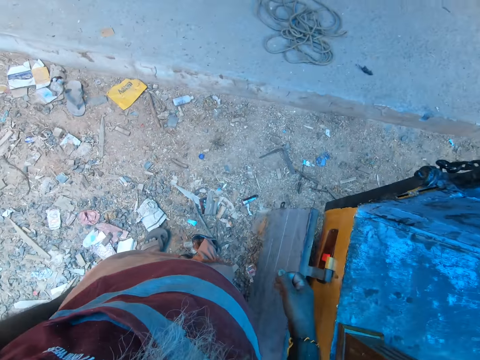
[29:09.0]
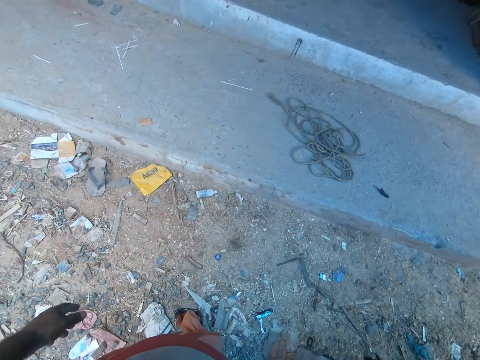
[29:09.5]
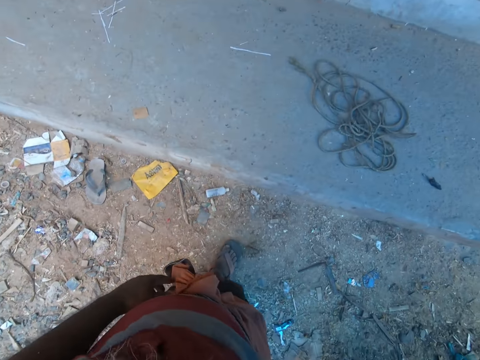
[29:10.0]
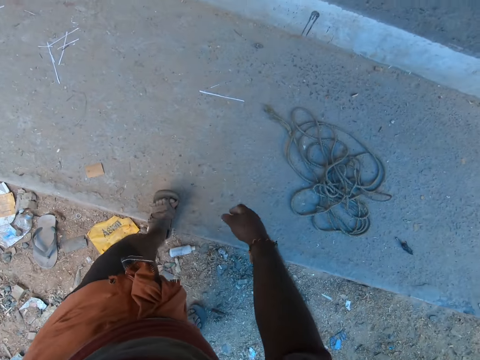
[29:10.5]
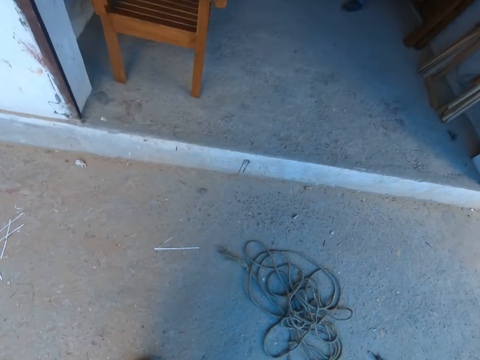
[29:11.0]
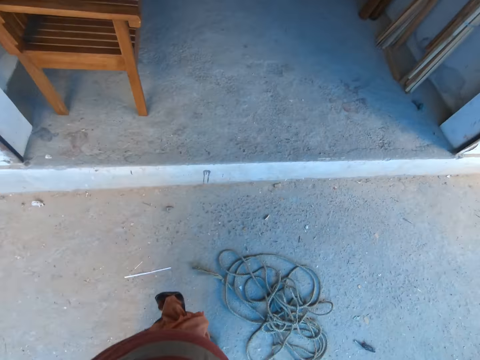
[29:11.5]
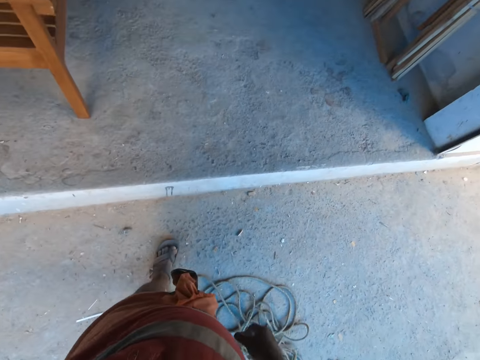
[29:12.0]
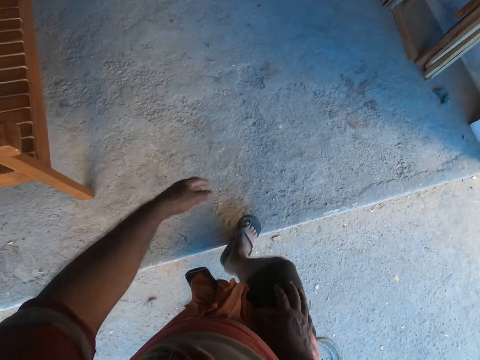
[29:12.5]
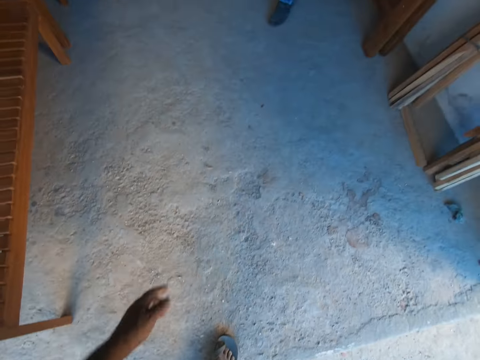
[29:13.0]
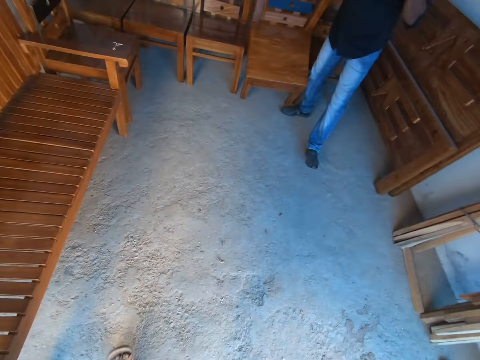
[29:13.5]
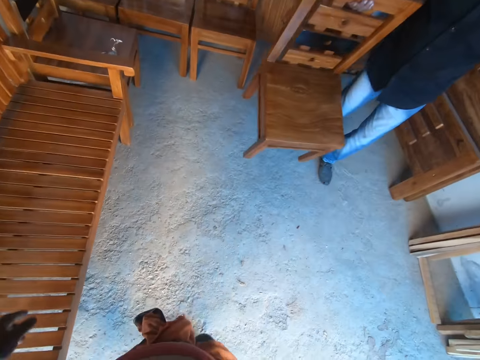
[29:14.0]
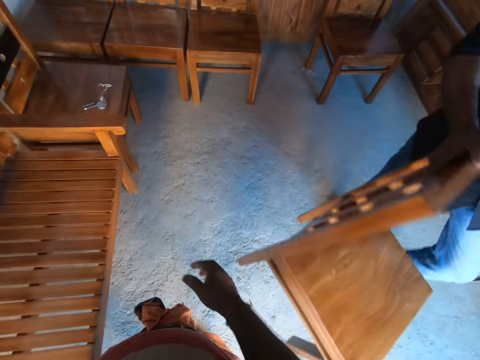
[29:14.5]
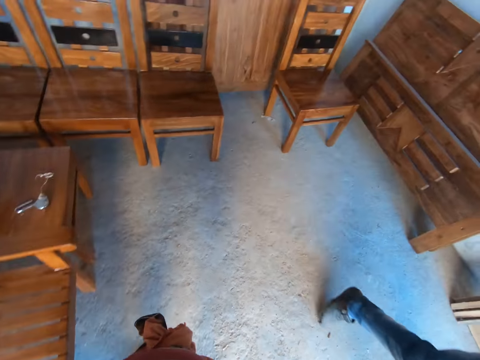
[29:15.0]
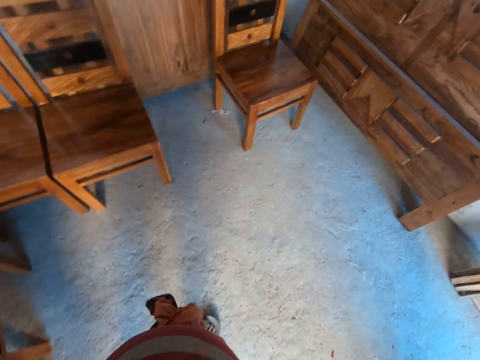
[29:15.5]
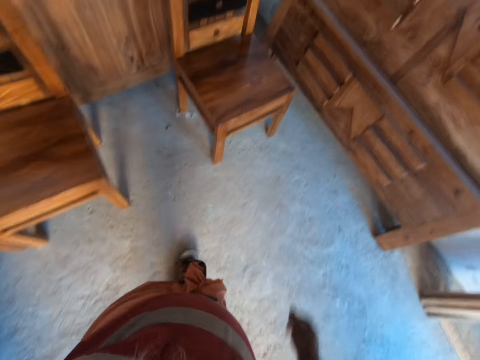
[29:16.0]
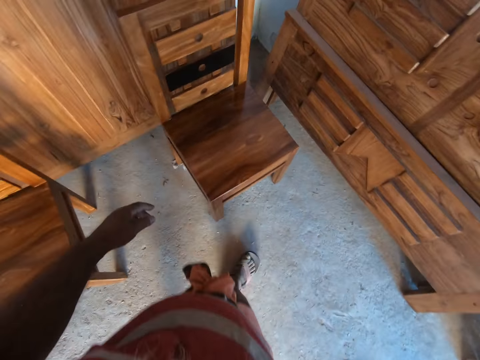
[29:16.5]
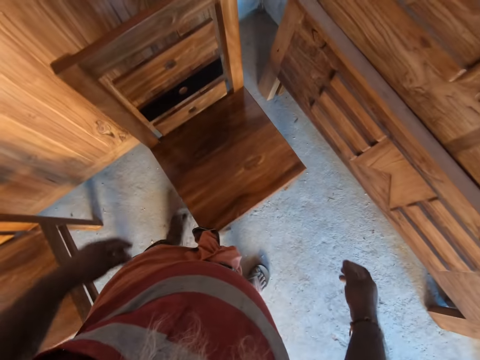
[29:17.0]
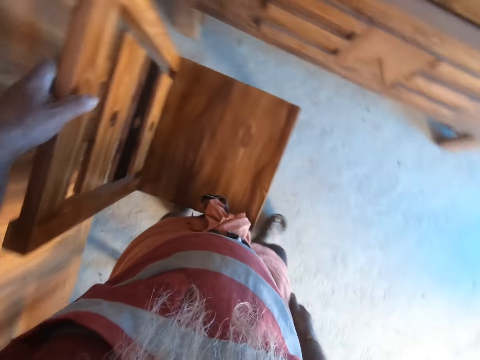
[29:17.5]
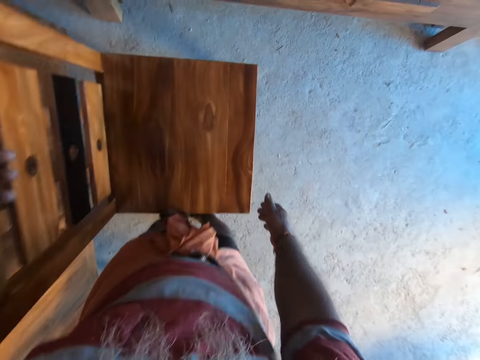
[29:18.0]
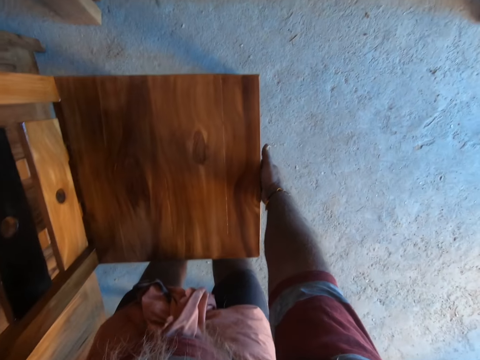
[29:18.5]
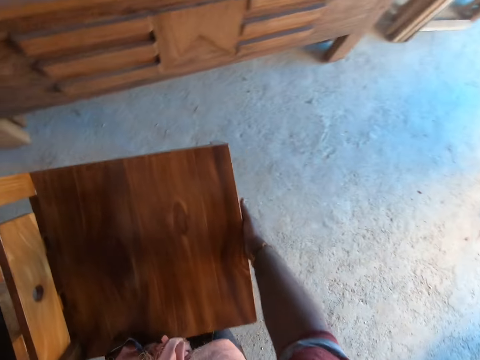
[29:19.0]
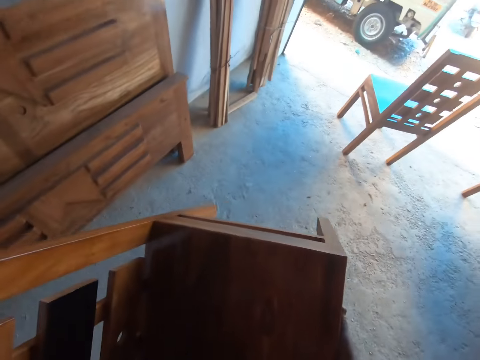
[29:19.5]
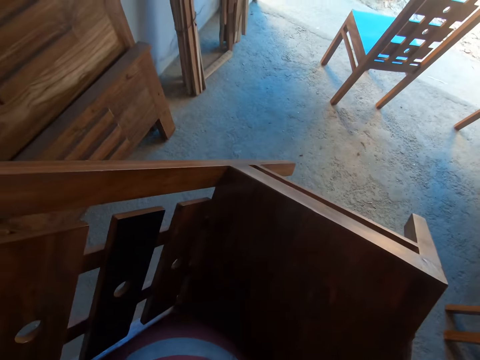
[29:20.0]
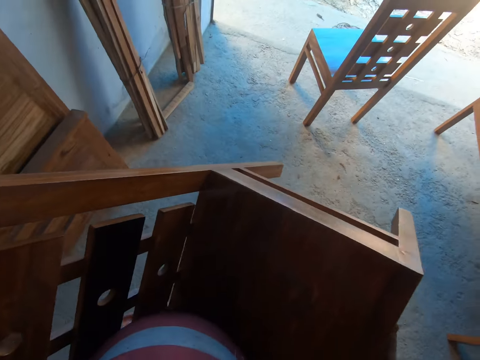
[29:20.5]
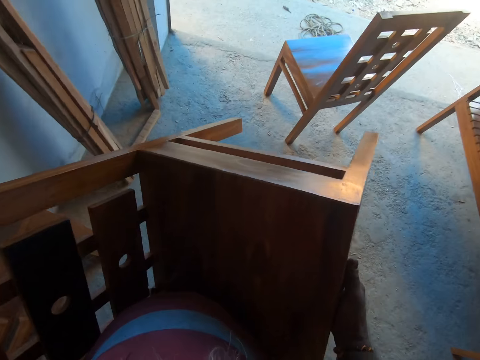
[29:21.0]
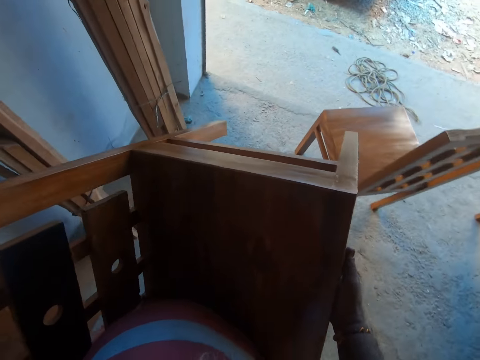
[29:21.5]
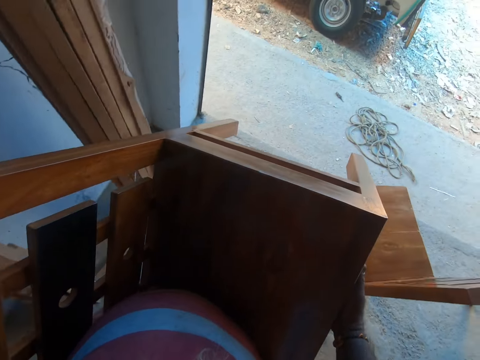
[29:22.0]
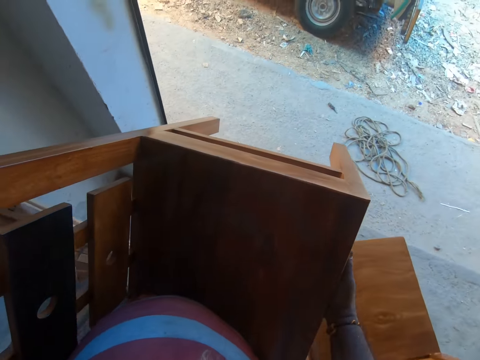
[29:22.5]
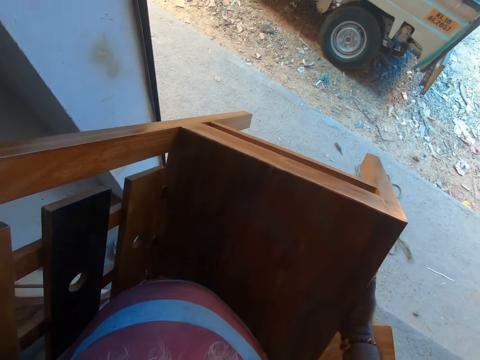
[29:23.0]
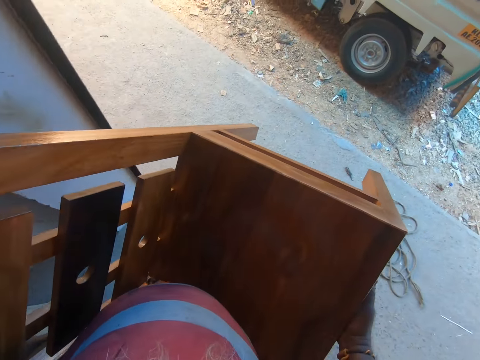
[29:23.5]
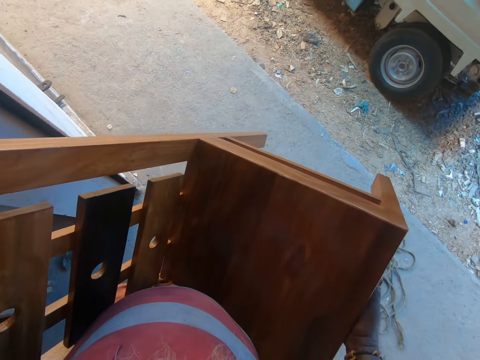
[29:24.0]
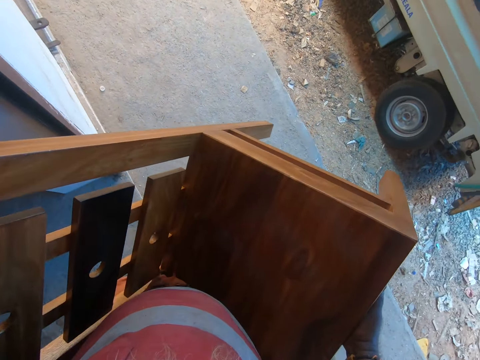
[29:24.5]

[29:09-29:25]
The camera wearer walks. A man carries a chair with his right hand. The camera wearer holds a chair with his left hand. He carries the chair with both hands. He walks.

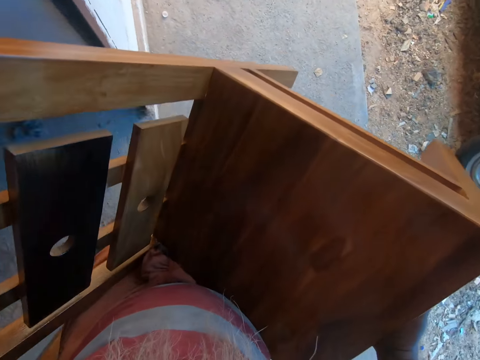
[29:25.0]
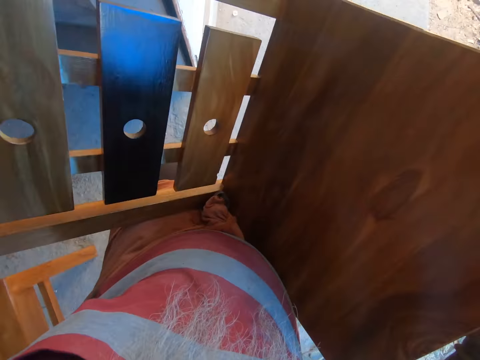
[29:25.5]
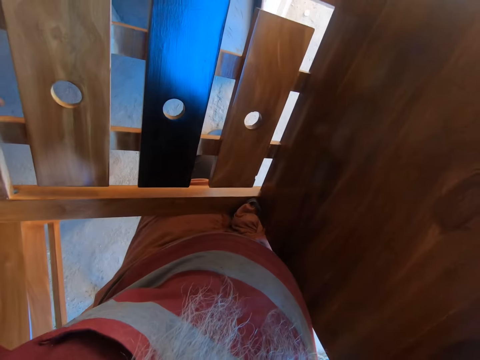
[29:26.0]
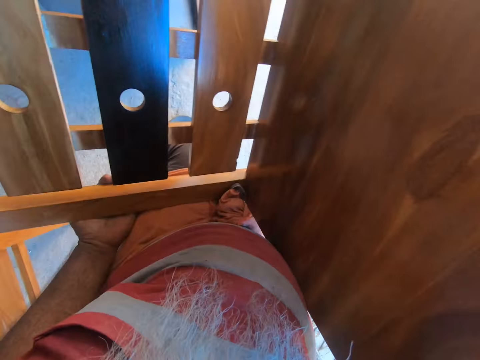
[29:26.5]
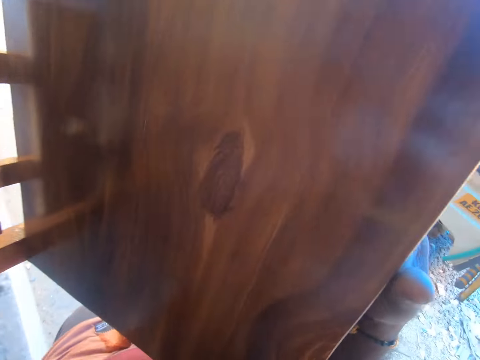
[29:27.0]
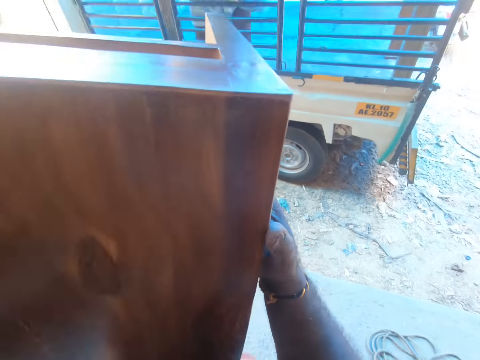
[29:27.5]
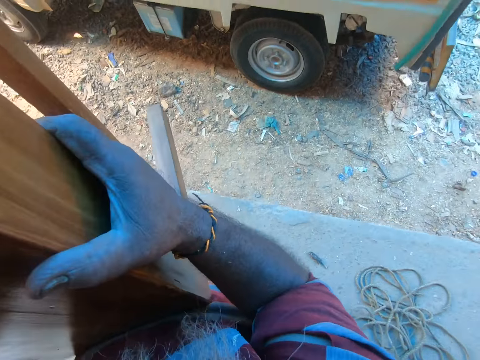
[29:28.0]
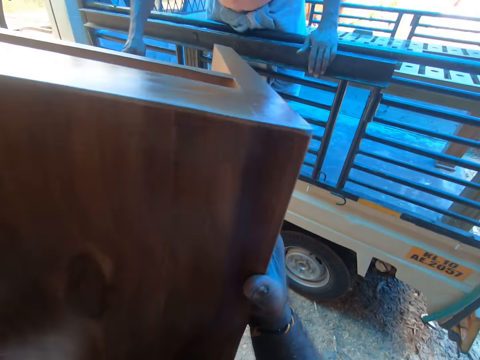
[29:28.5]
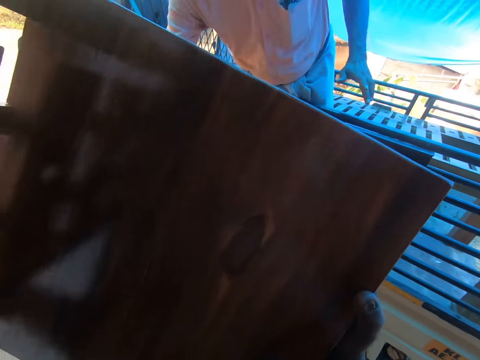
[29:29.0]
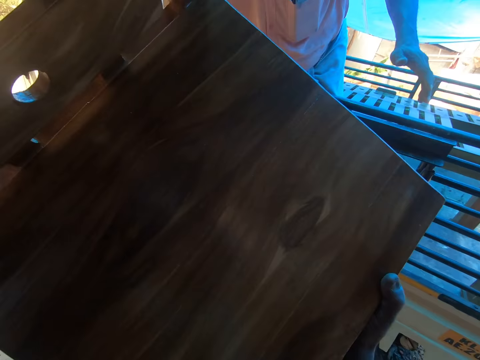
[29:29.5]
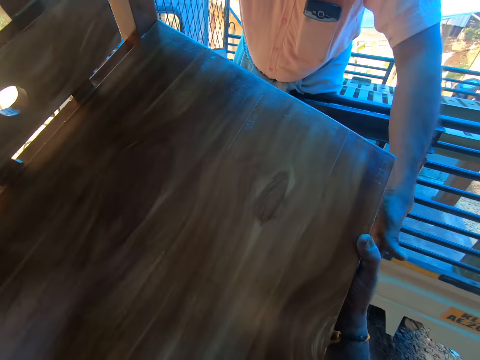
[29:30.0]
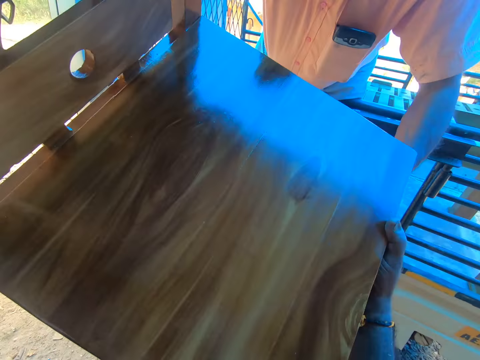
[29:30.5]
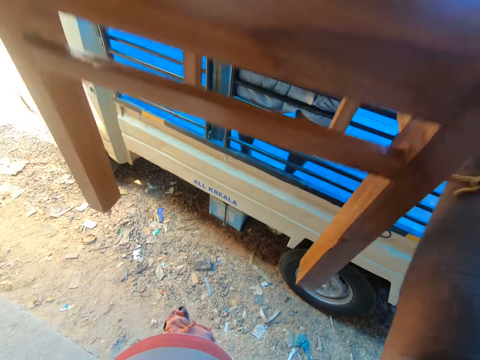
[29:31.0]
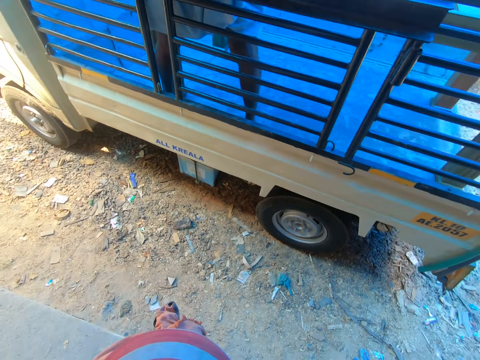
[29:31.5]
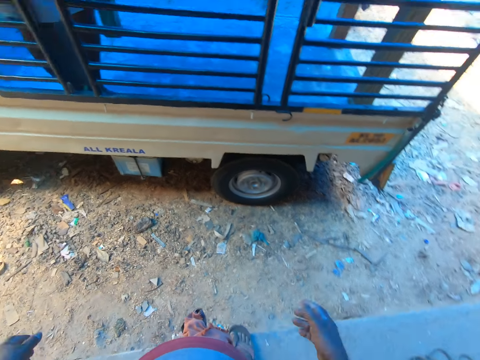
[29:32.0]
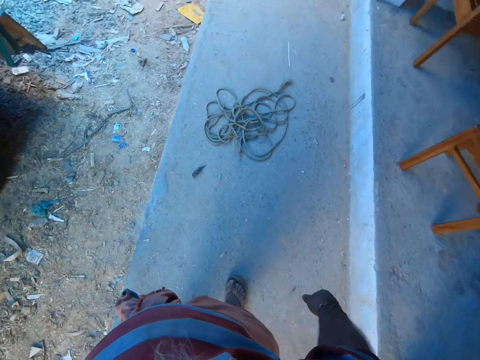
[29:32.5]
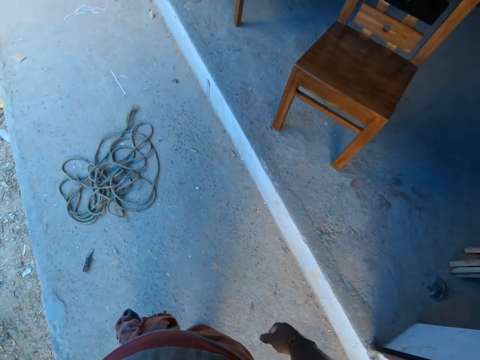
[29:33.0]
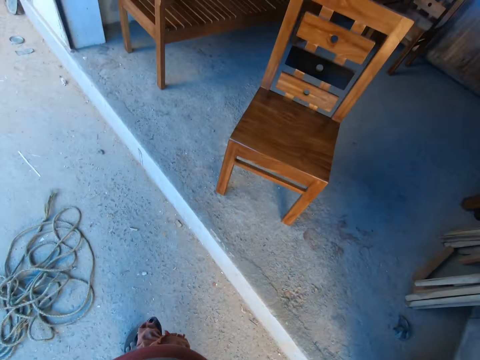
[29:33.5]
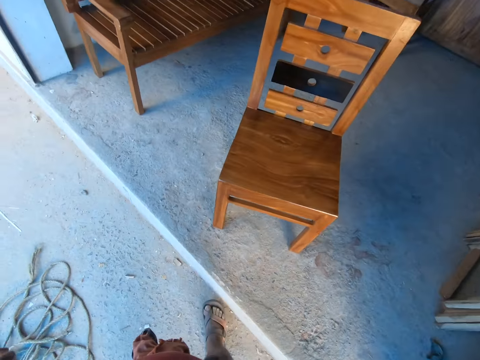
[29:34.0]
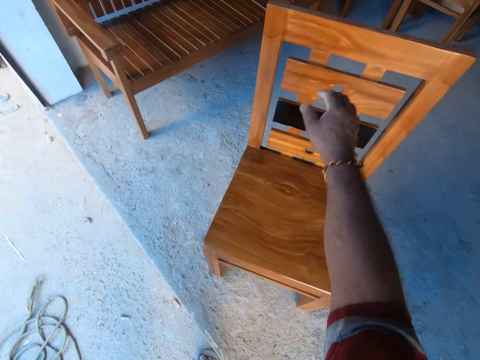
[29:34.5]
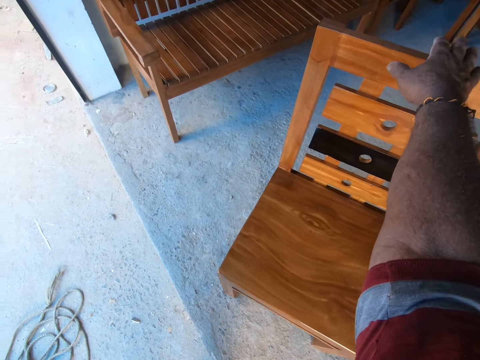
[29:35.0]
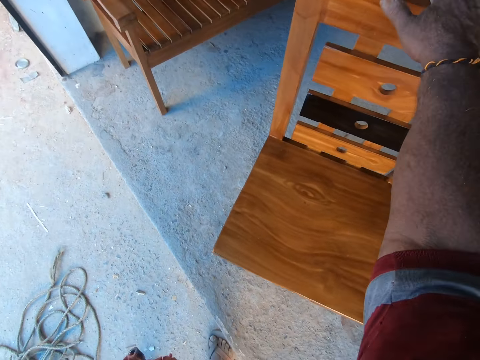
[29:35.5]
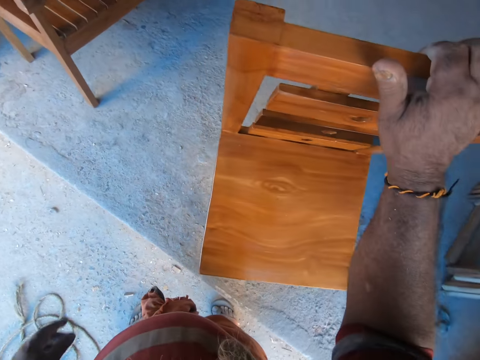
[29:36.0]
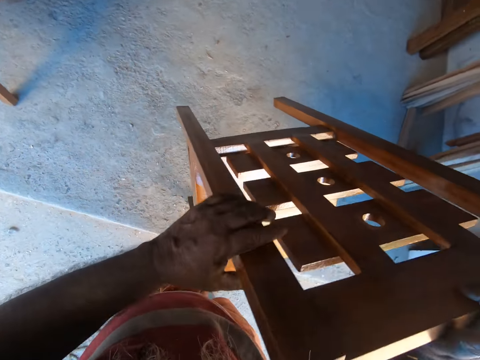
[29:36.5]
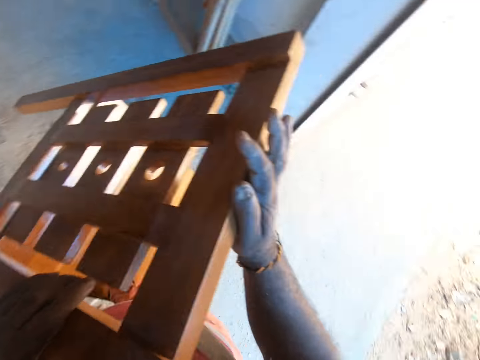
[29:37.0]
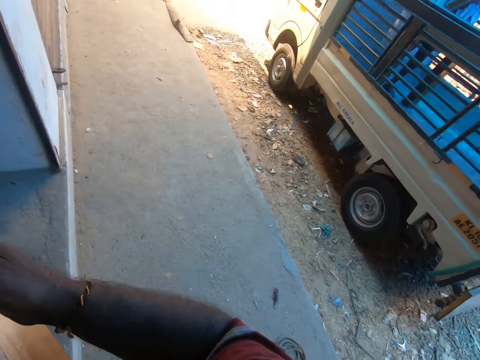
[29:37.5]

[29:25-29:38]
The camera wearer passes the chair to both hands of the man with both hands. He walks. He lifts the chair with his right hand. He holds the chair with both hands. The man talks to the camera wearer.
